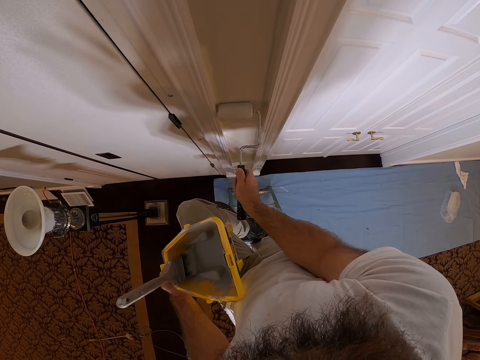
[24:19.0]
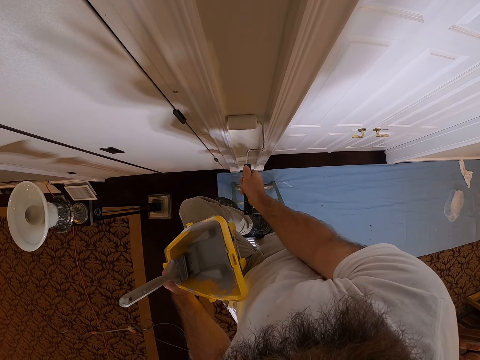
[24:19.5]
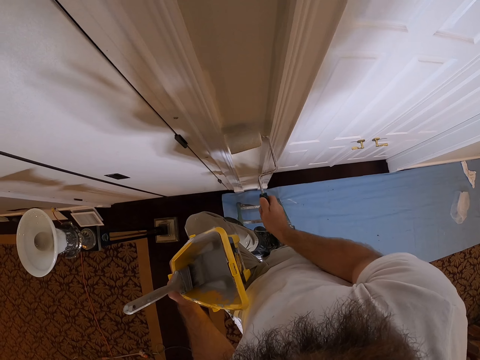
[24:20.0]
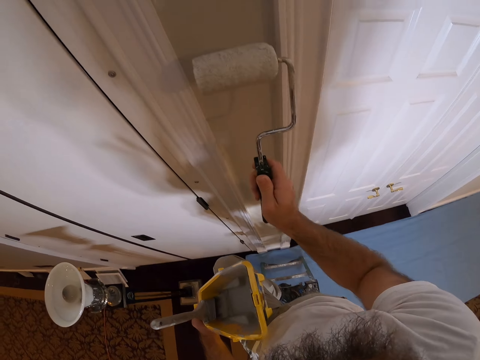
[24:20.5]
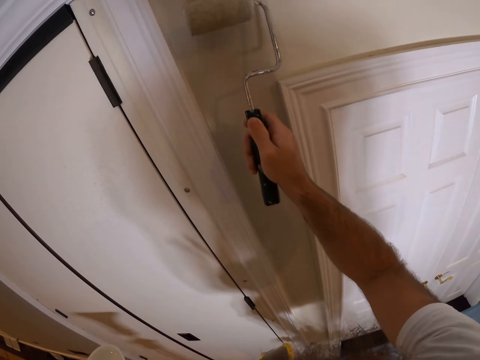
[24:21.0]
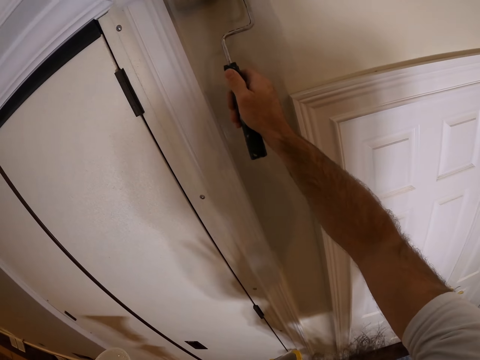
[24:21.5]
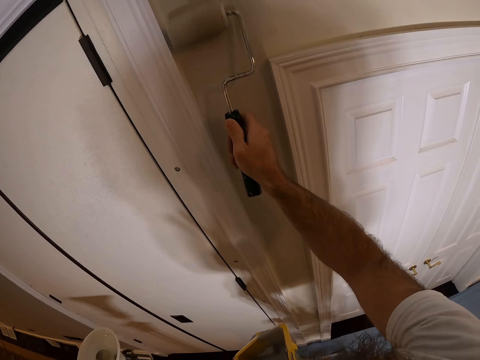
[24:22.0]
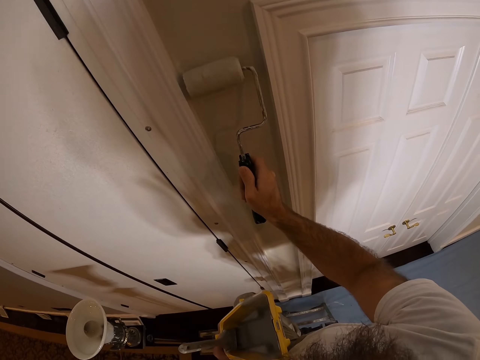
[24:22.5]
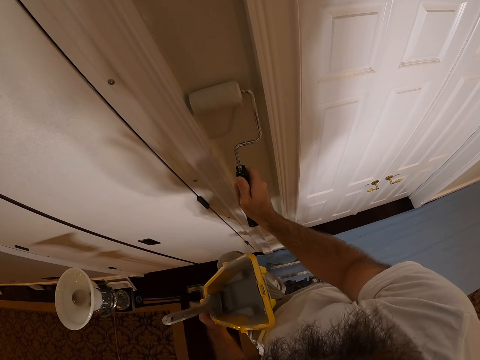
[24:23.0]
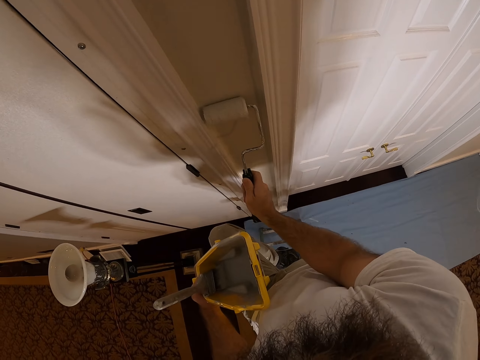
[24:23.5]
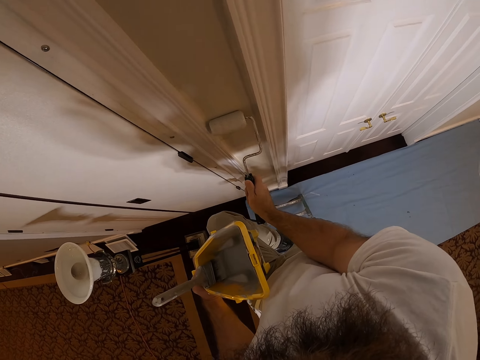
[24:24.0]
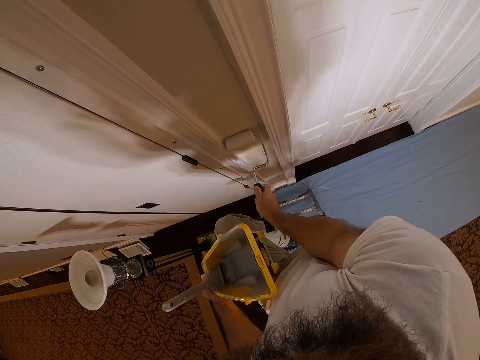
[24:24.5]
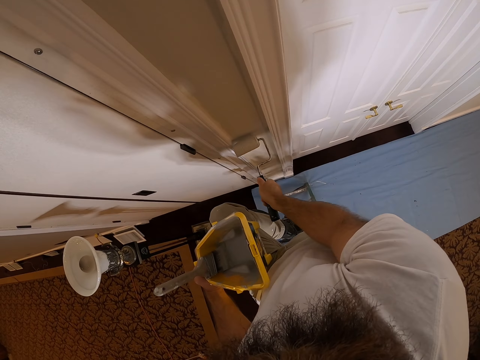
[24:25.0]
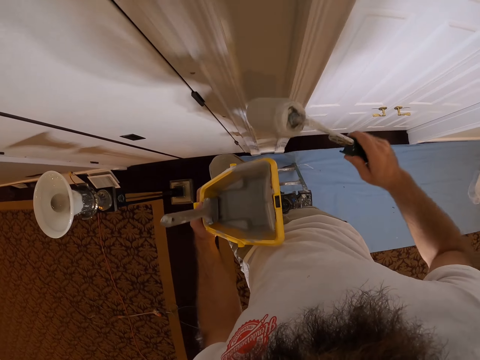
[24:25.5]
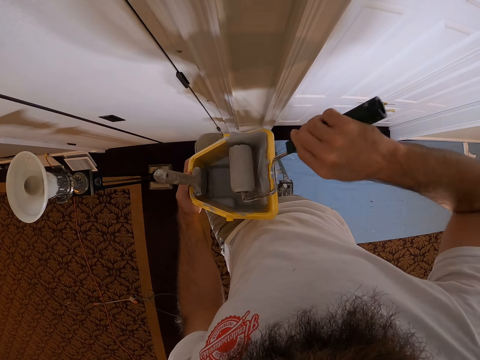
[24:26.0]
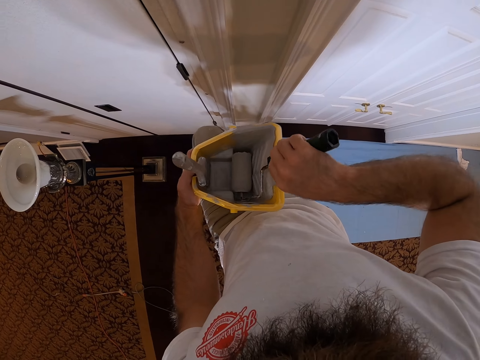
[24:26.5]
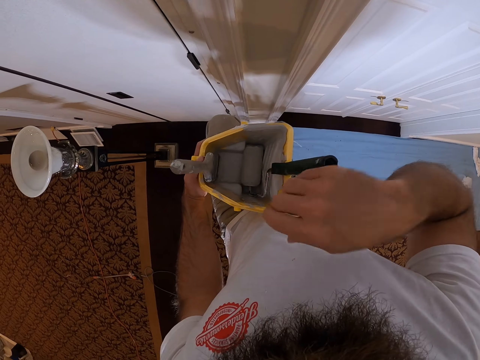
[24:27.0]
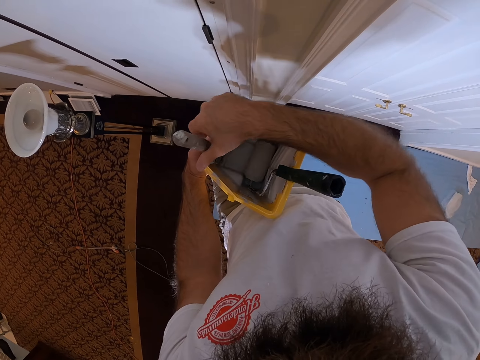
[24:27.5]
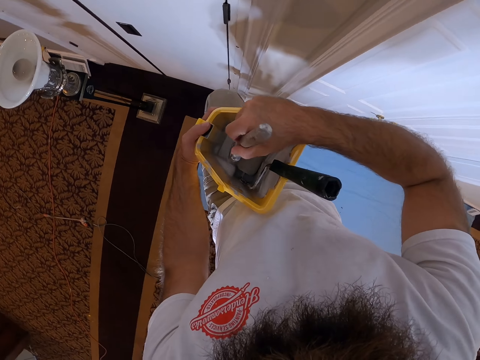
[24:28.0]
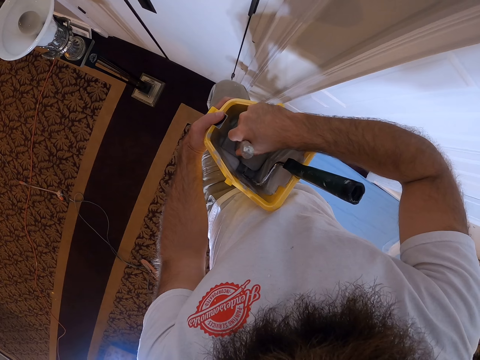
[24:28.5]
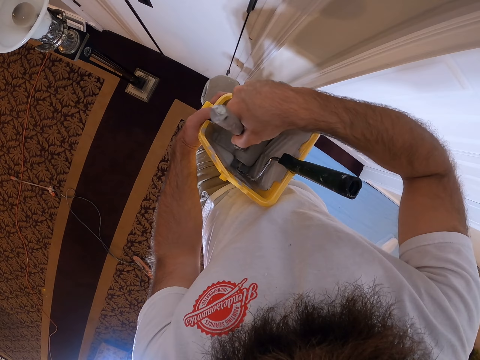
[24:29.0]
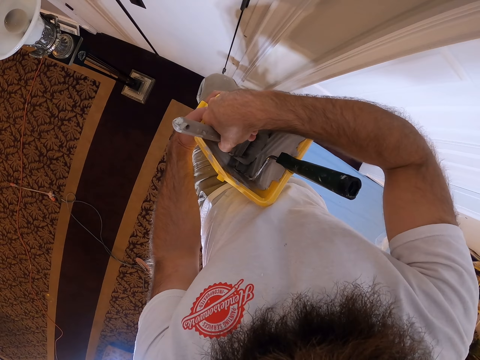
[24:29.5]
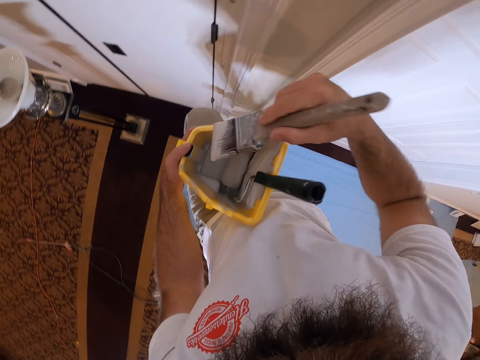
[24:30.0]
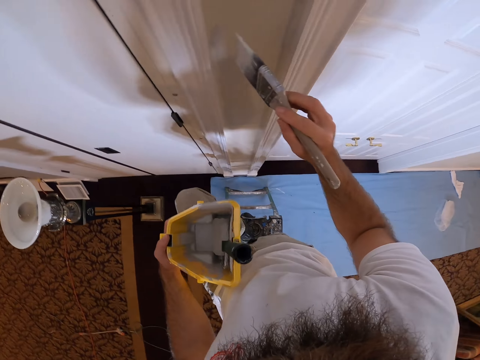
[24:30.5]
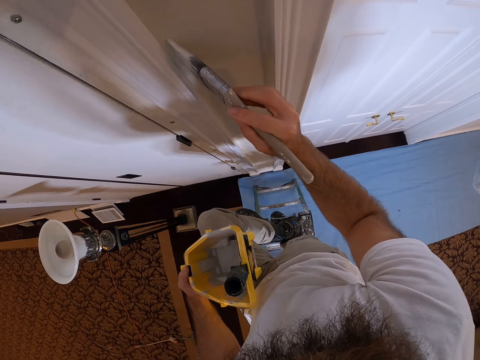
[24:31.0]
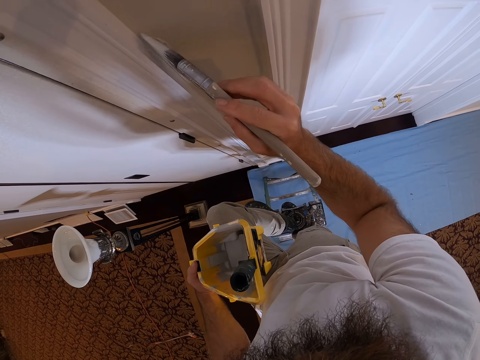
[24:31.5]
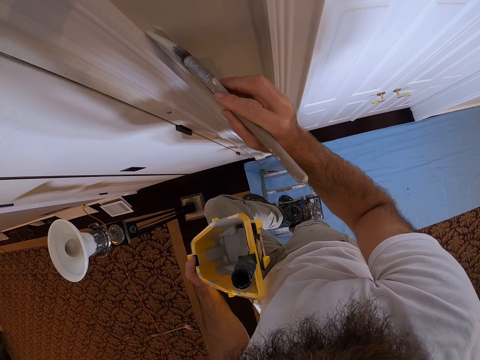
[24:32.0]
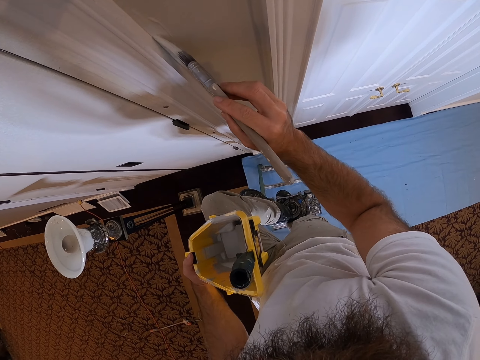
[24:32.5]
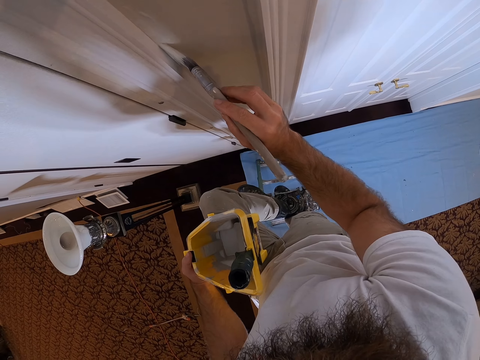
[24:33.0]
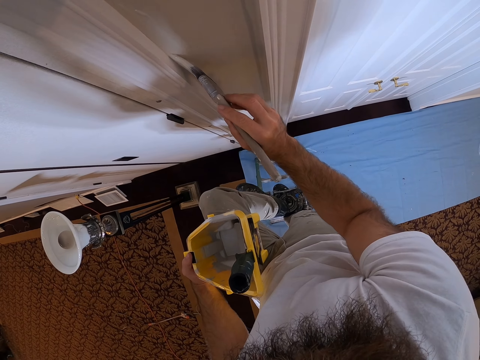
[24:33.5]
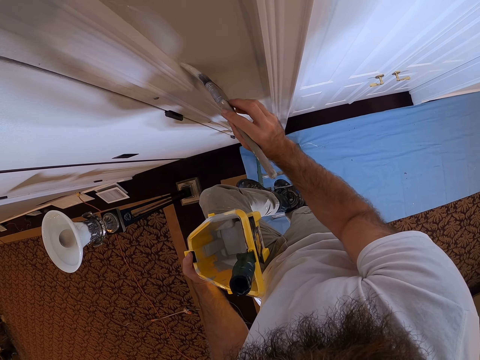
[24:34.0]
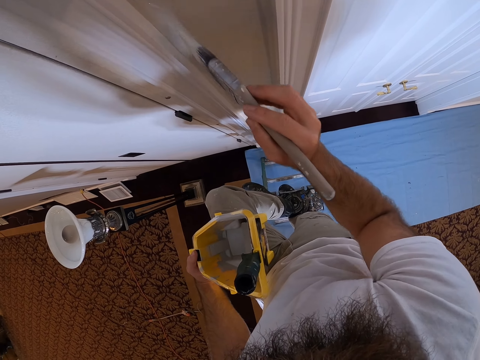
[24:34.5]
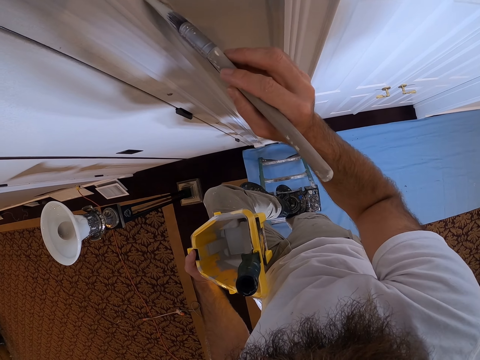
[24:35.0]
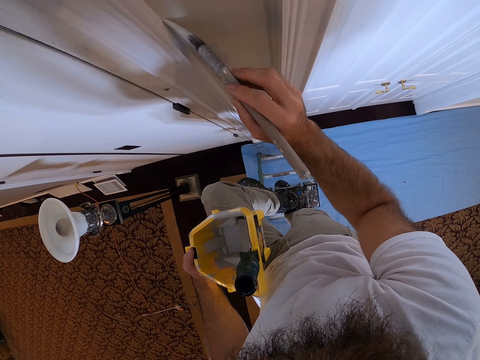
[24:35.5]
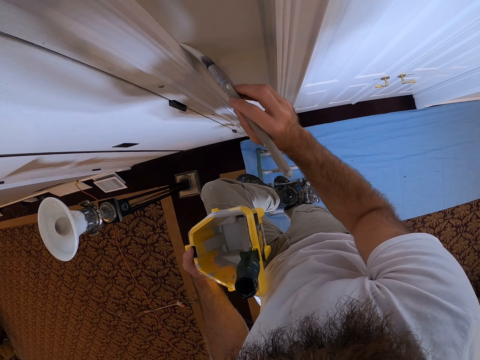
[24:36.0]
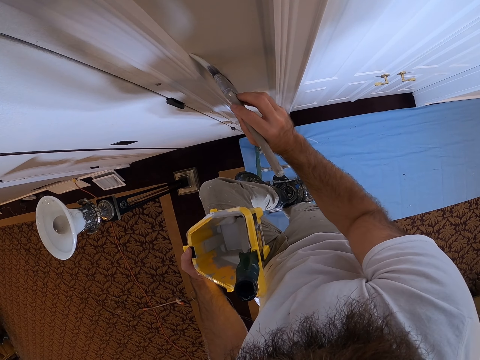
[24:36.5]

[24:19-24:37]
The camera wearer drops the paint roller inside the paint scuttle with his right hand. He removes the paint brush from the magnet in the paint scuttle with his right hand. He dips the paint brush into the paint scuttle with his right hand. He rubs the paint brush on the paint roller with his right hand. He paints the wall with the paint brush in his right hand.

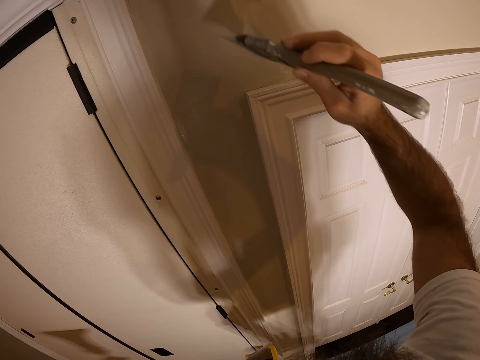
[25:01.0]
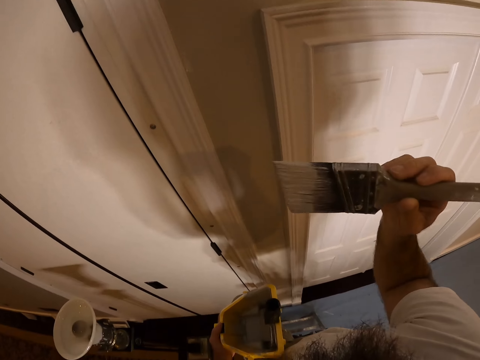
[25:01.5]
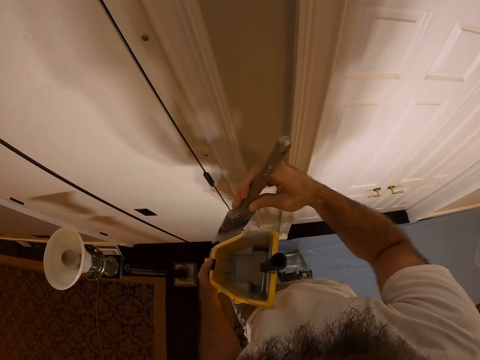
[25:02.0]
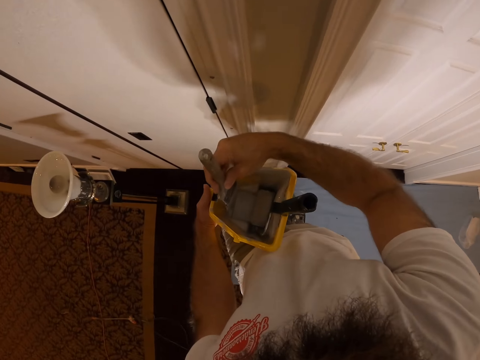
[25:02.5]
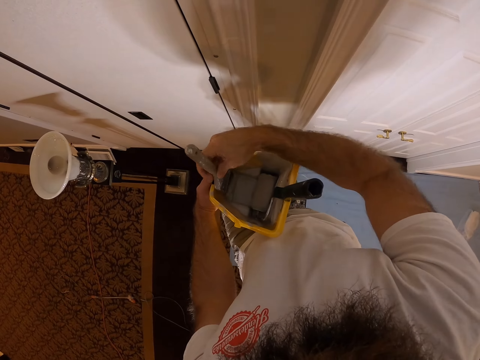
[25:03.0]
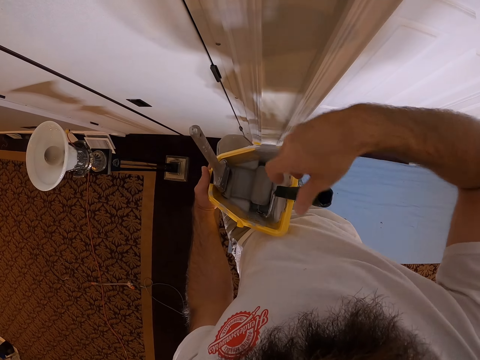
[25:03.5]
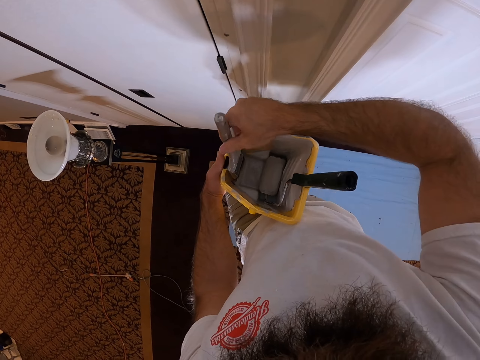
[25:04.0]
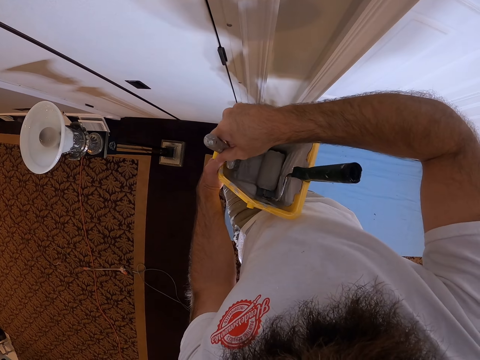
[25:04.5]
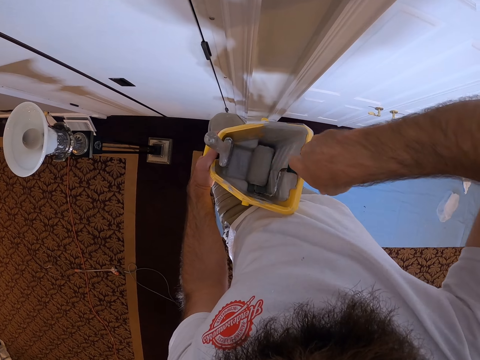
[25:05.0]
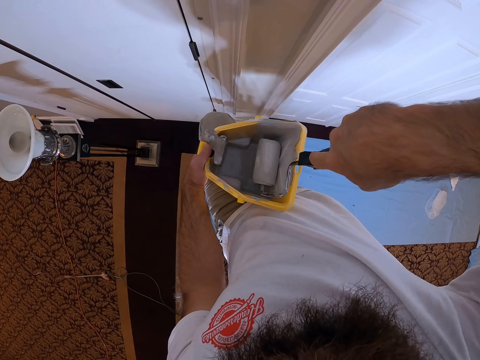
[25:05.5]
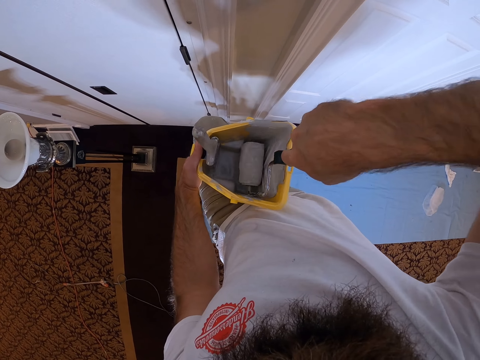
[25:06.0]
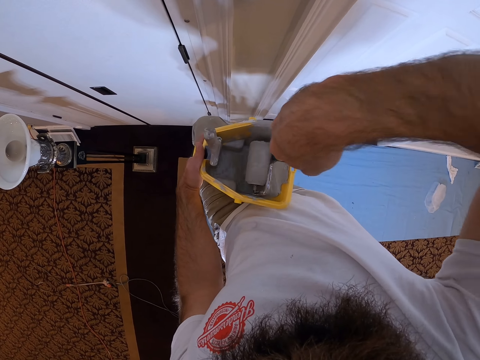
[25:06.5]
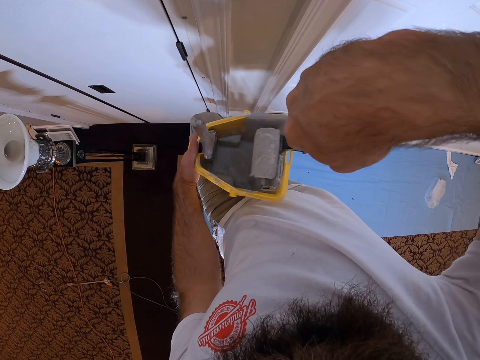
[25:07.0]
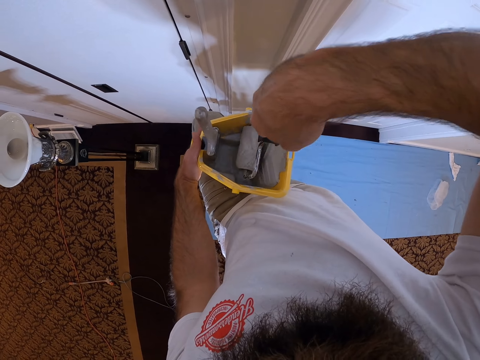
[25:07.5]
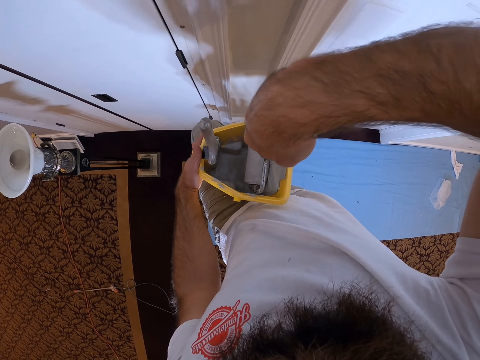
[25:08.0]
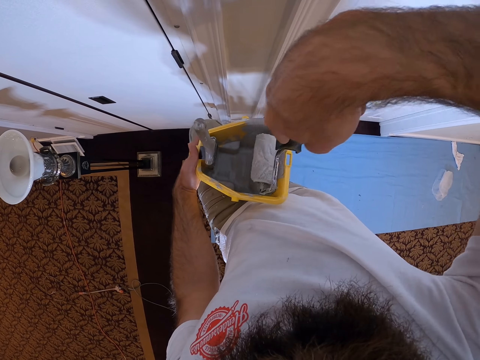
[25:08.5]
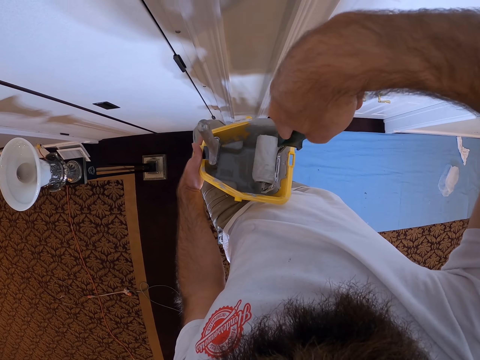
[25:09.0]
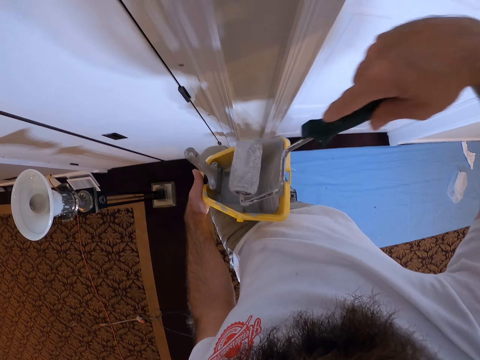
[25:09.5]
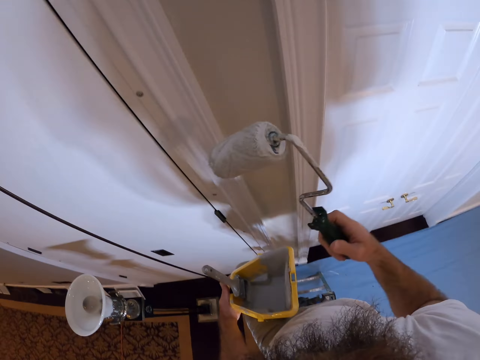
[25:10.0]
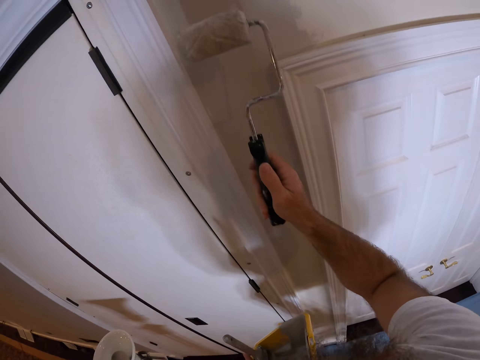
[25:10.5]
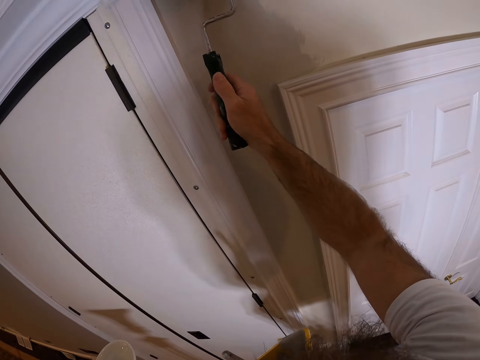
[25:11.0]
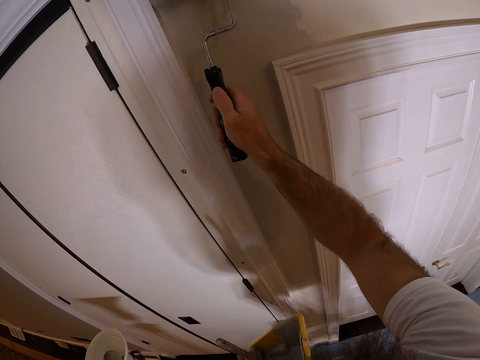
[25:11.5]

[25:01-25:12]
The camera wearer sticks the paint brush to the magnet in the paint scuttle with his right hand. He adjusts the paint brush with his right hand. He rolls the paint roller in the paint scuttle with his right hand. He picks up the roller. He paints the wall with the paint roller in his right hand.
